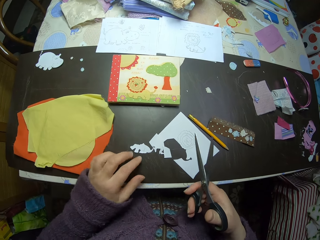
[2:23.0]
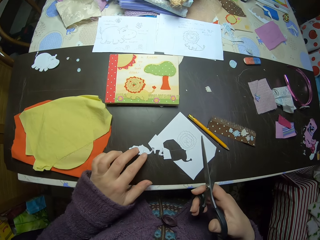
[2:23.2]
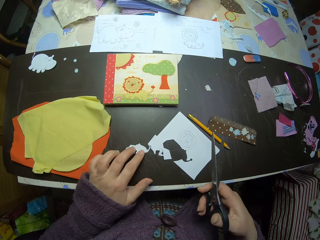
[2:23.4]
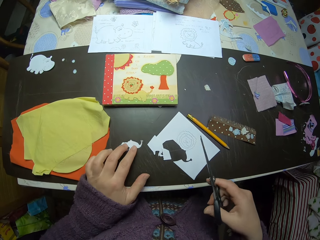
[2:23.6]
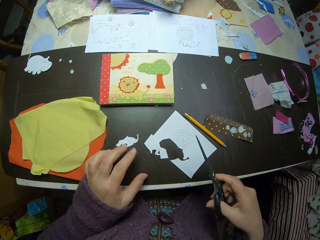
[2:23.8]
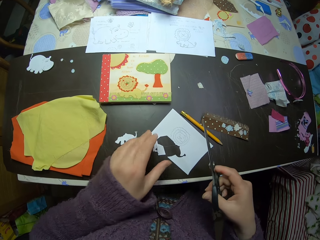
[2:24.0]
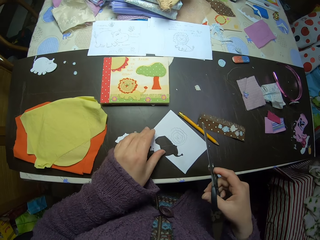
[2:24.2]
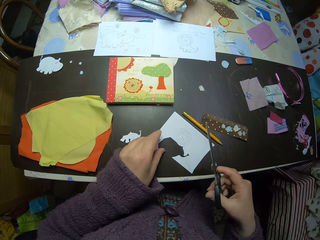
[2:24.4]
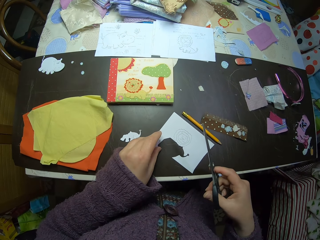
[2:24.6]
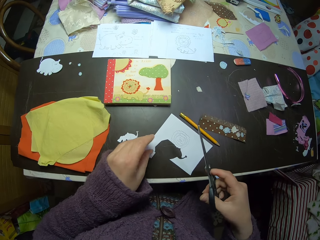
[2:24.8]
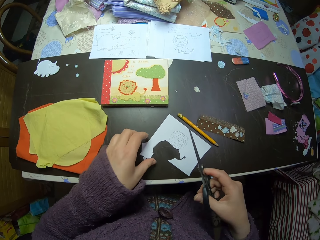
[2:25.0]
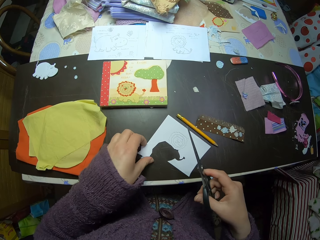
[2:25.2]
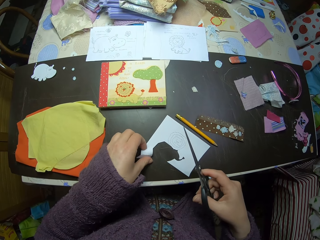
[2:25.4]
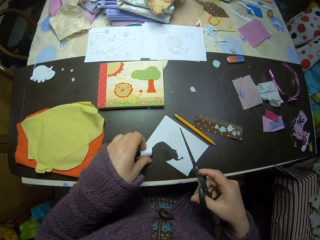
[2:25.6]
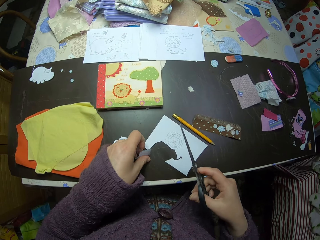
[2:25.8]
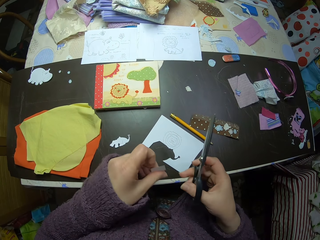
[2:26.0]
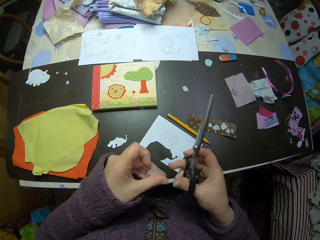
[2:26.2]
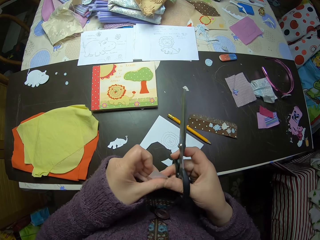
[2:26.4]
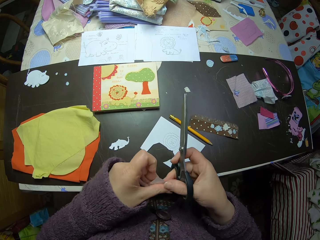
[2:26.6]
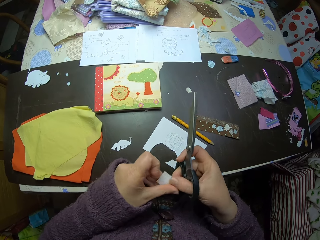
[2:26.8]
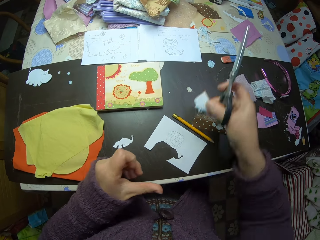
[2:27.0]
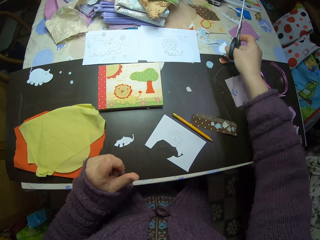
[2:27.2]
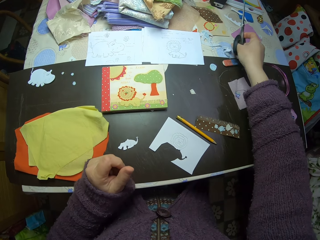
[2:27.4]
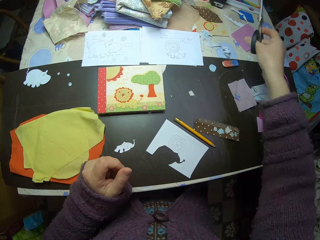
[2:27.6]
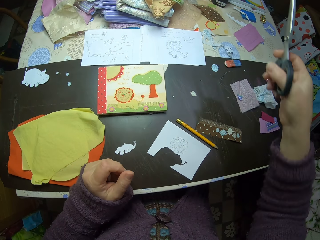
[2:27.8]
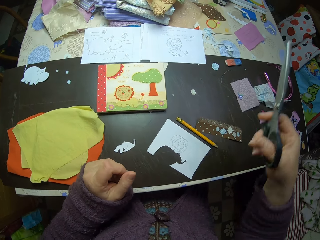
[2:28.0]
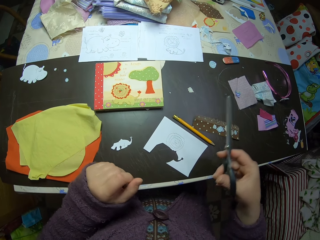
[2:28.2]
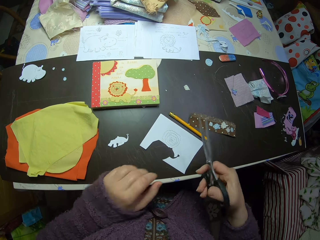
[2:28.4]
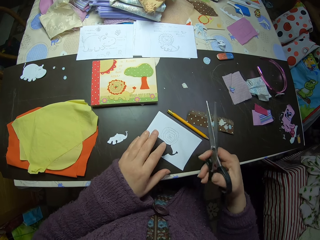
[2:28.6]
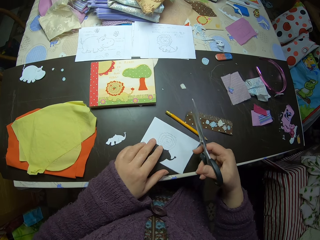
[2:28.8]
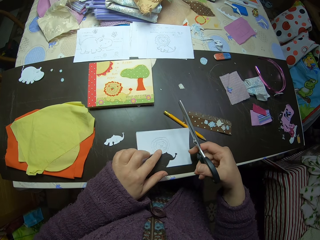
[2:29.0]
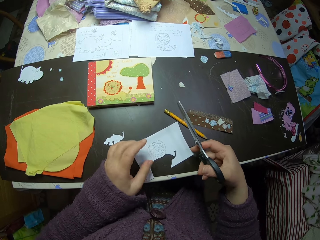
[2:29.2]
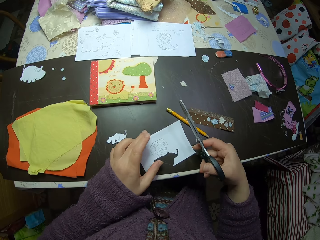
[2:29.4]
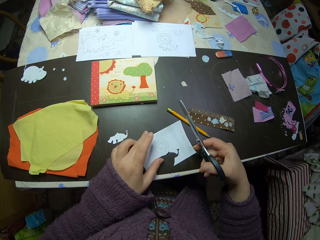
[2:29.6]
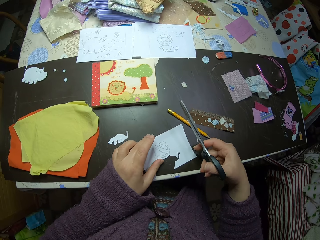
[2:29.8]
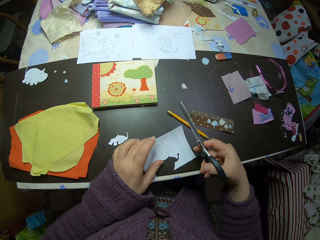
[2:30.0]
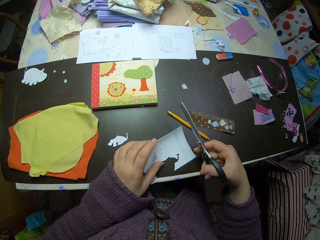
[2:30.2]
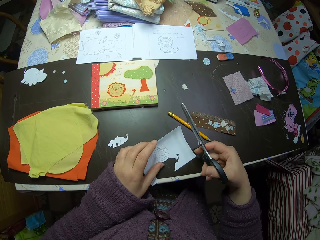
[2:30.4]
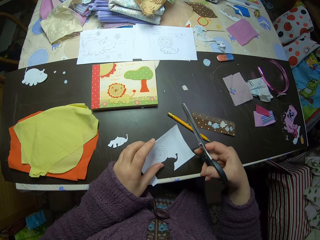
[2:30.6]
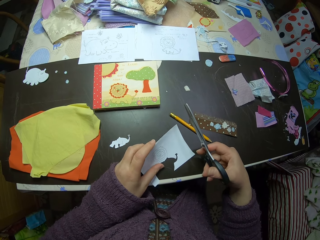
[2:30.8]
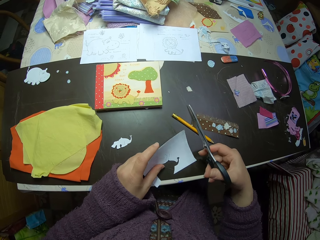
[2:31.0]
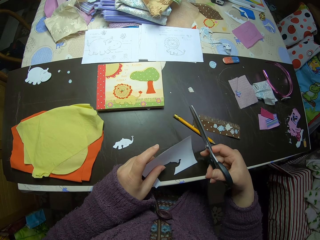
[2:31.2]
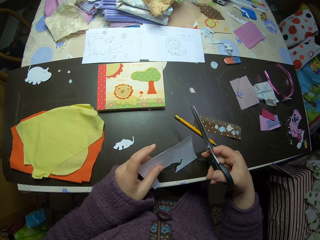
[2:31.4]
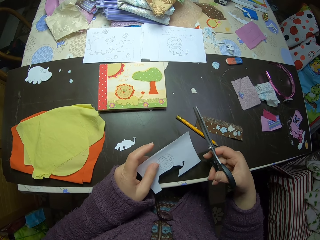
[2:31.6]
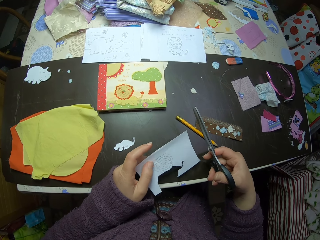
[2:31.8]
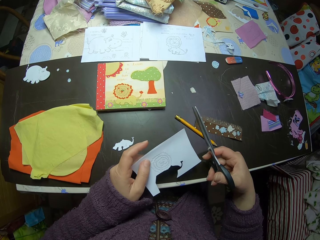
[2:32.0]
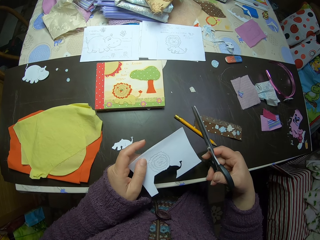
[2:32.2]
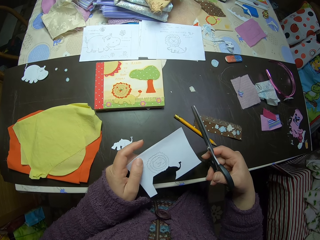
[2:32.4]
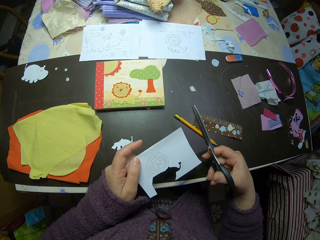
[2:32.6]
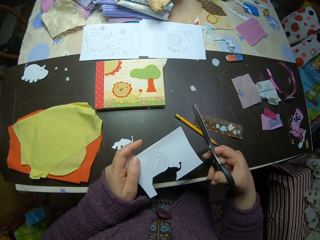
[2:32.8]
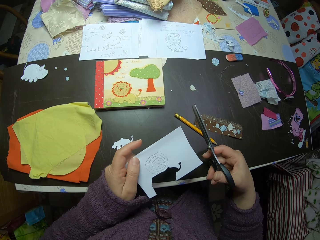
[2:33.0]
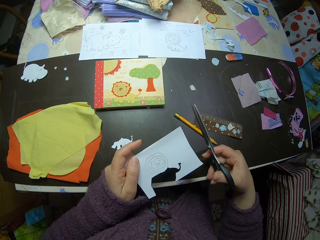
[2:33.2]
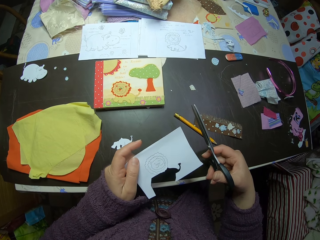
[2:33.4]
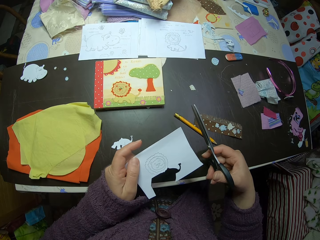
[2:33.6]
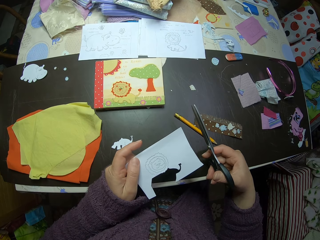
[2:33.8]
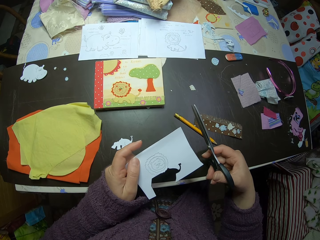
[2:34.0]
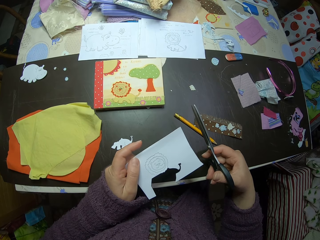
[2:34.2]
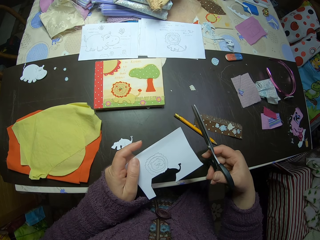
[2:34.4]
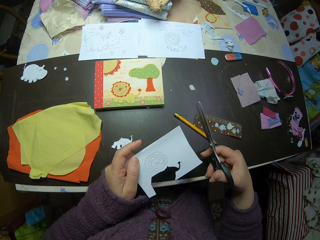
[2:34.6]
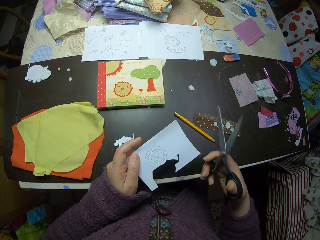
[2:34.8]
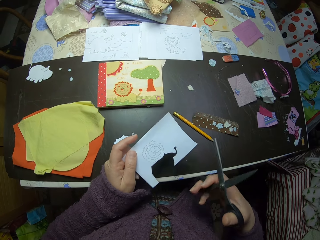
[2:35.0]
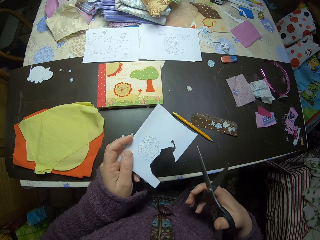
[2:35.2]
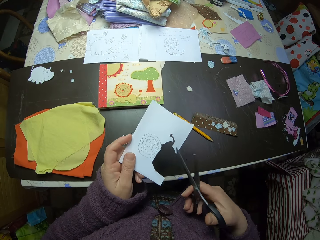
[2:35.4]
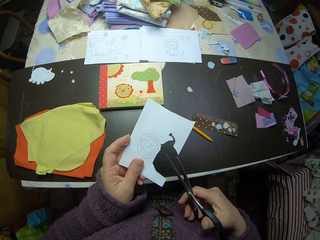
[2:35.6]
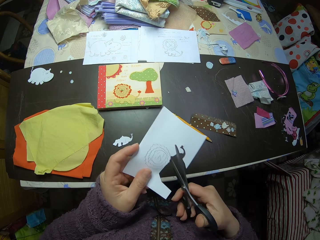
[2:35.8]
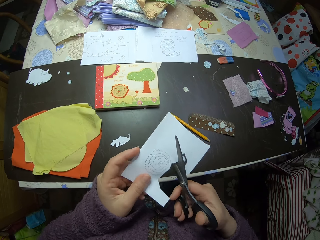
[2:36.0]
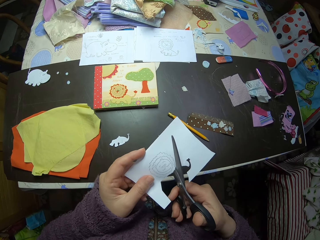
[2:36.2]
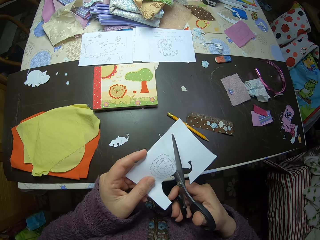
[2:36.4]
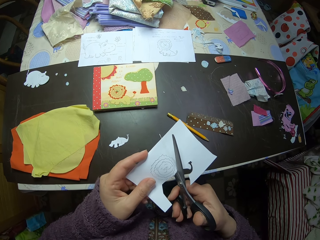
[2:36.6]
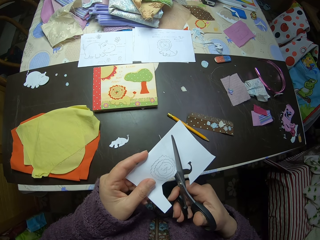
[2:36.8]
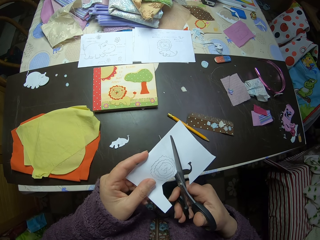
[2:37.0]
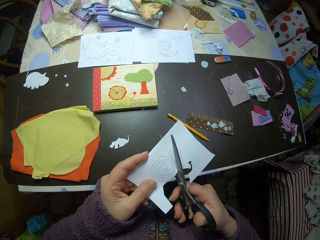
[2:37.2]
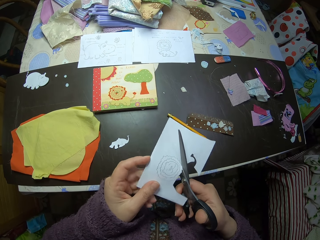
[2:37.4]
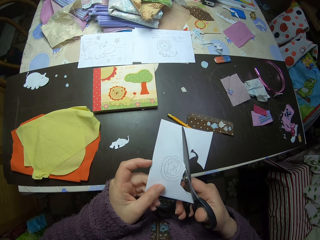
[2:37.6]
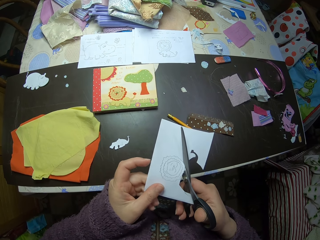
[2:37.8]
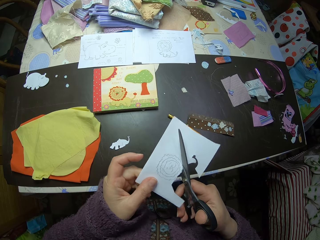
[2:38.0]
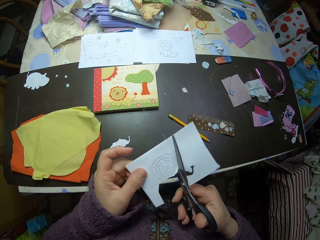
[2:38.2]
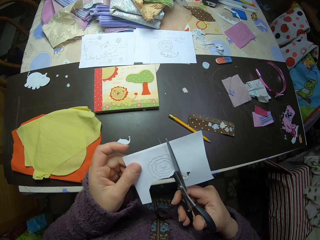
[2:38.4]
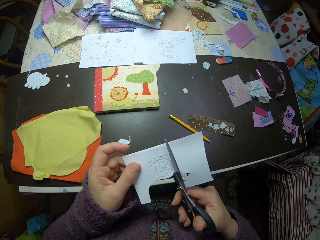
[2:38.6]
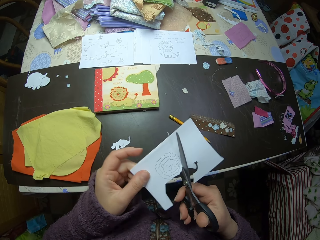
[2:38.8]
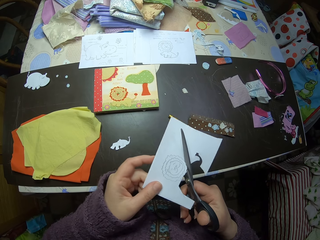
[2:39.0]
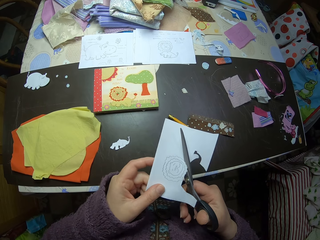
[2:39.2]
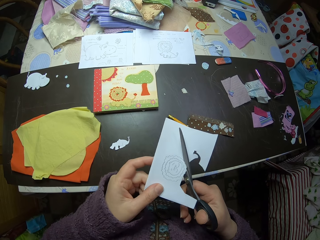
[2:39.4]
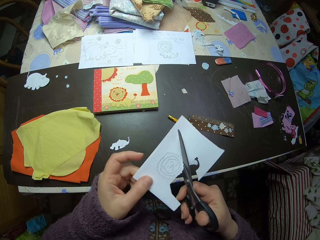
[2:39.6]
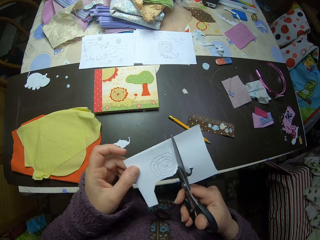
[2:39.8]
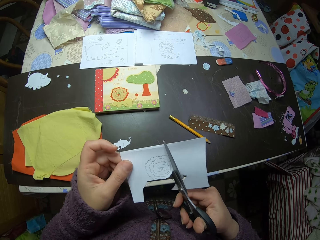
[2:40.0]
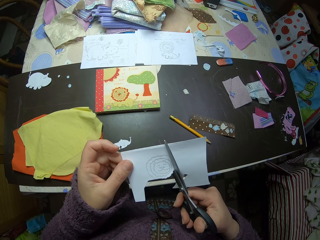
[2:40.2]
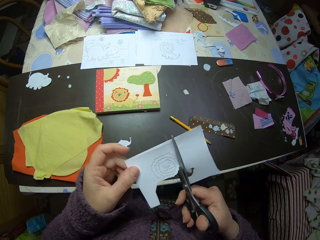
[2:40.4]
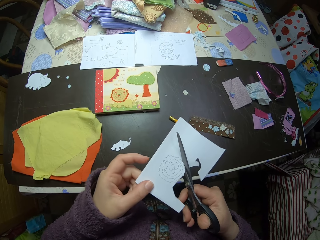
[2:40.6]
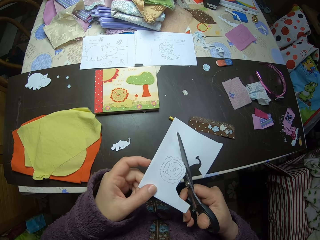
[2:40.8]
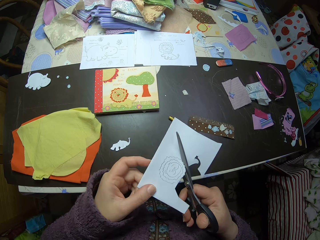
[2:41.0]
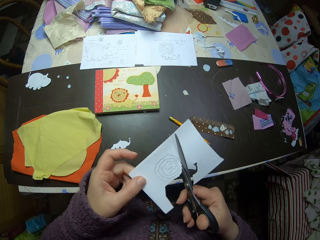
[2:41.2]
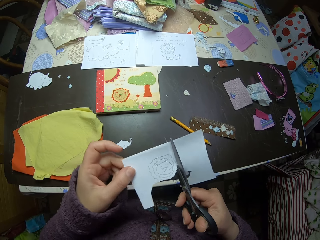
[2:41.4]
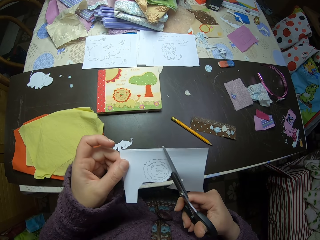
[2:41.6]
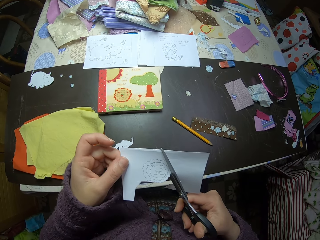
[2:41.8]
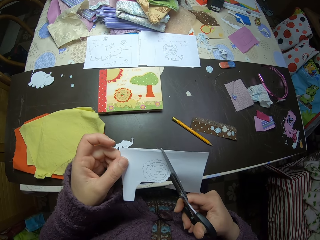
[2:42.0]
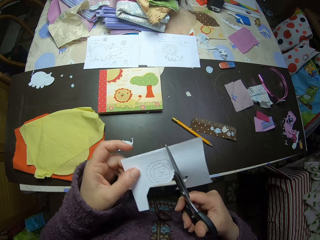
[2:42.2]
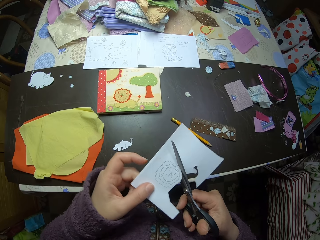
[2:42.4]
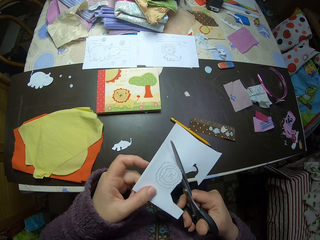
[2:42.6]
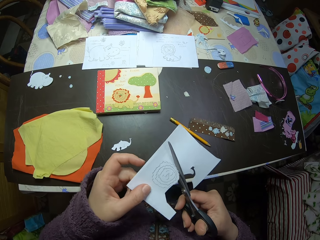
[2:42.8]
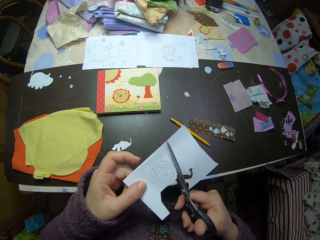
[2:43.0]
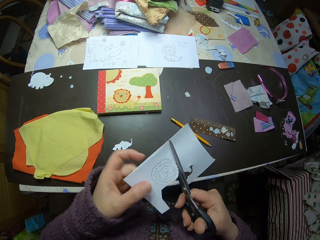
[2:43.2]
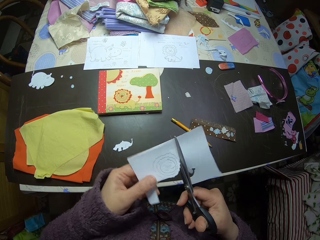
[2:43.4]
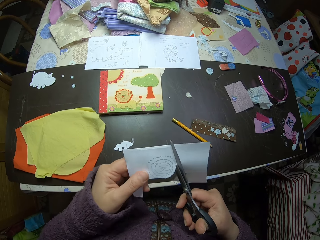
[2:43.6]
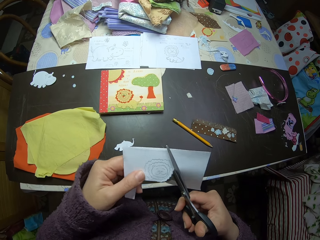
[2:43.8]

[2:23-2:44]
The camera wearer shifts the paper craft with her left hand. She picks up another piece of paper from the table. She drops the paper on a corner of the table. She adjusts the paper on the table. She lifts the drawn paper from the table. She carefully cuts the paper with the scissors in her right hand. She adjusts the paper with her left hand.
